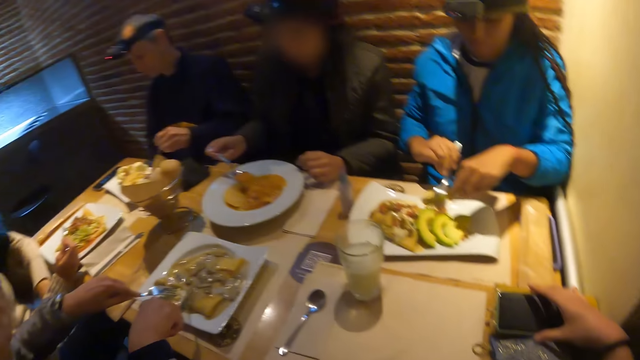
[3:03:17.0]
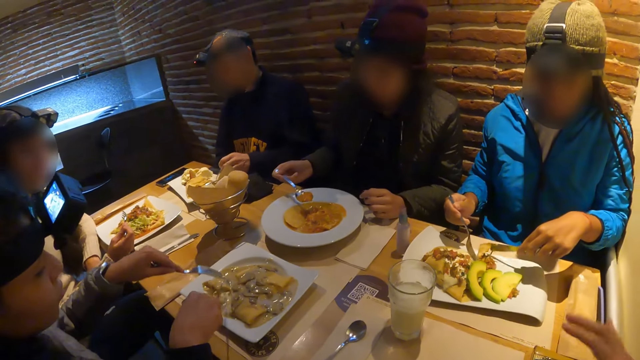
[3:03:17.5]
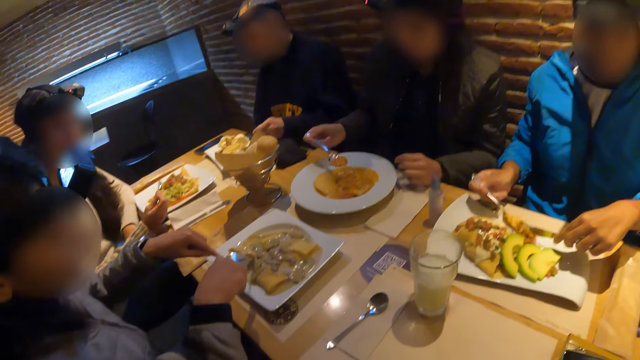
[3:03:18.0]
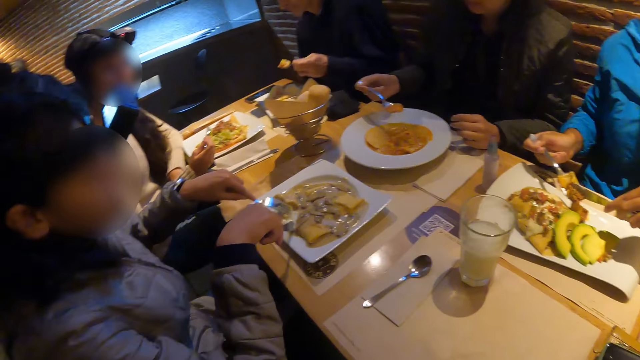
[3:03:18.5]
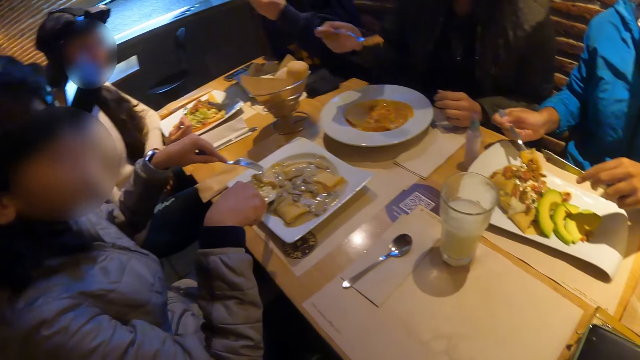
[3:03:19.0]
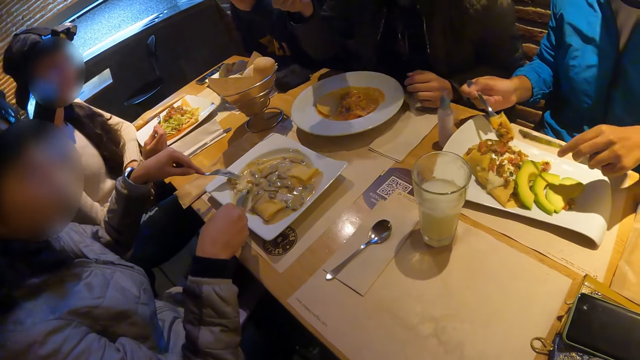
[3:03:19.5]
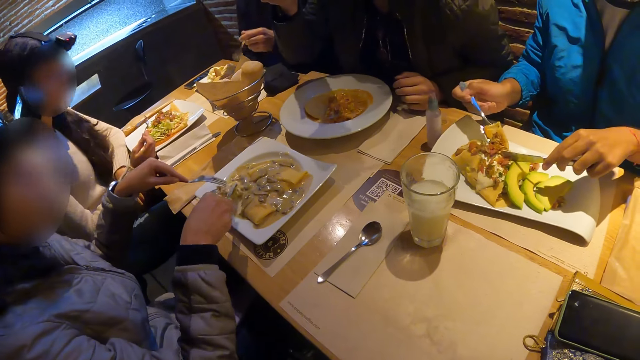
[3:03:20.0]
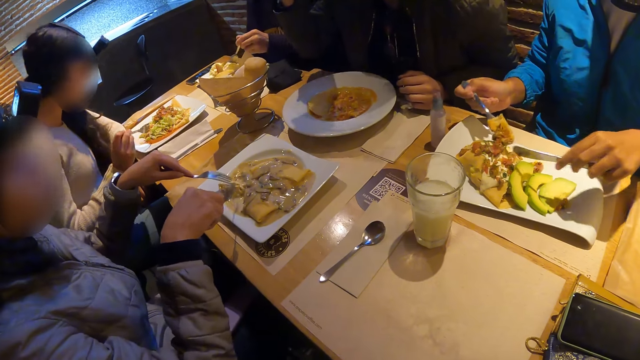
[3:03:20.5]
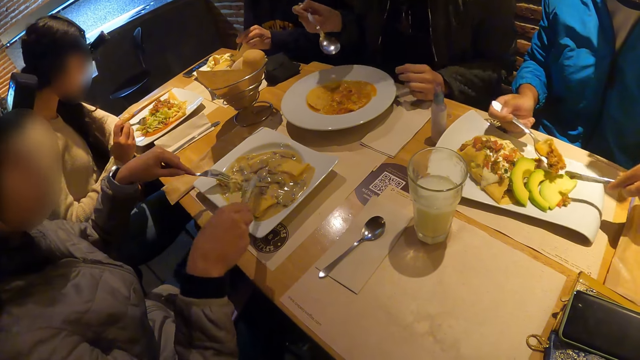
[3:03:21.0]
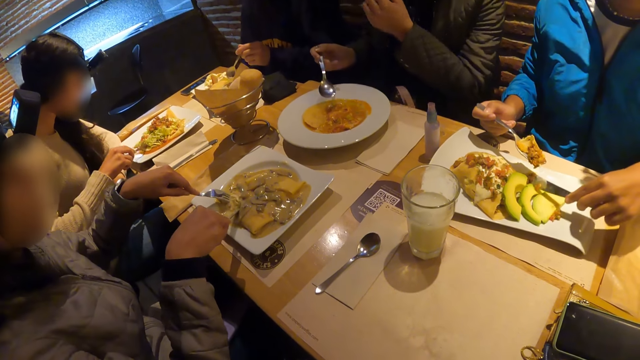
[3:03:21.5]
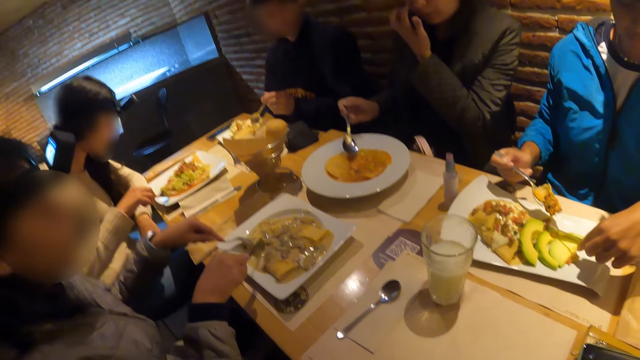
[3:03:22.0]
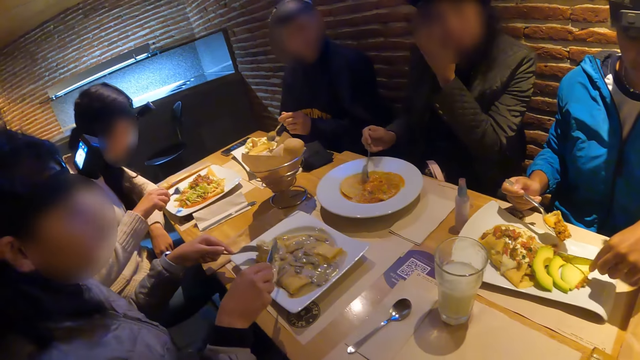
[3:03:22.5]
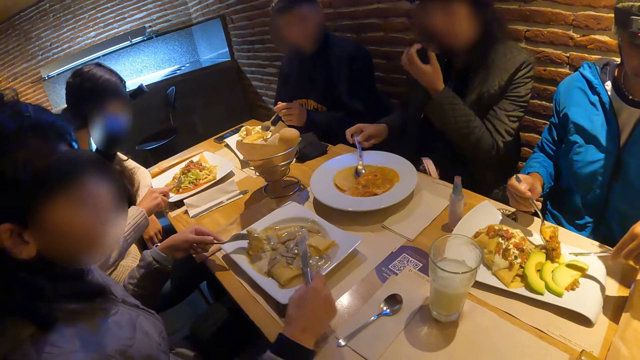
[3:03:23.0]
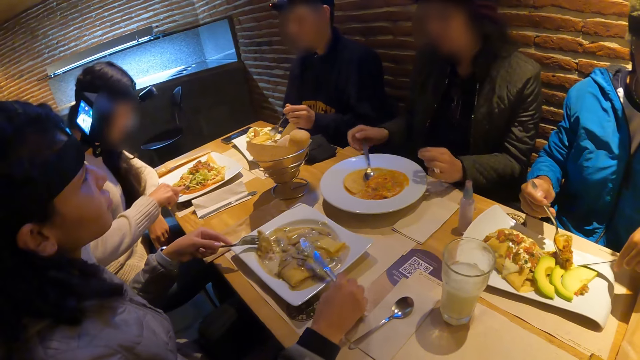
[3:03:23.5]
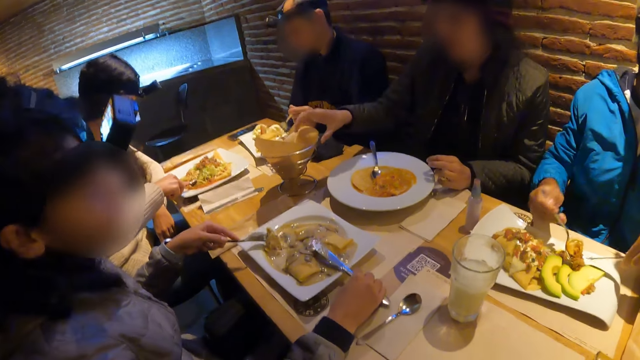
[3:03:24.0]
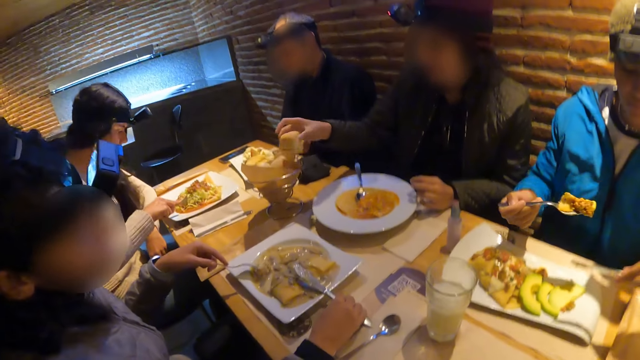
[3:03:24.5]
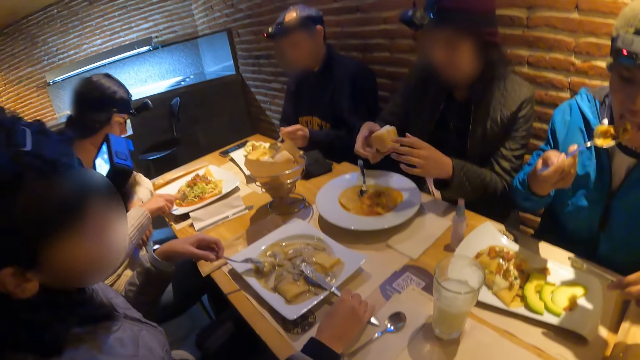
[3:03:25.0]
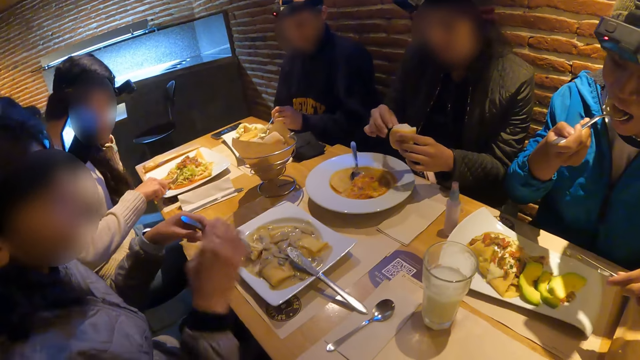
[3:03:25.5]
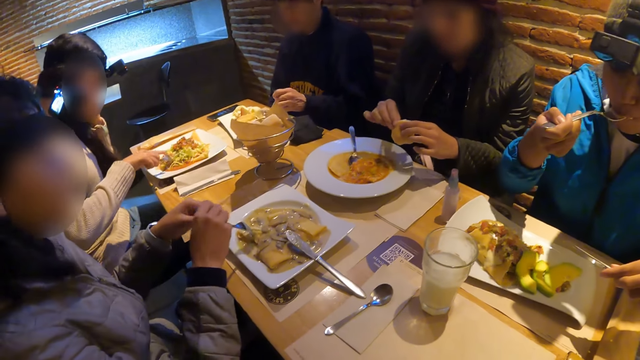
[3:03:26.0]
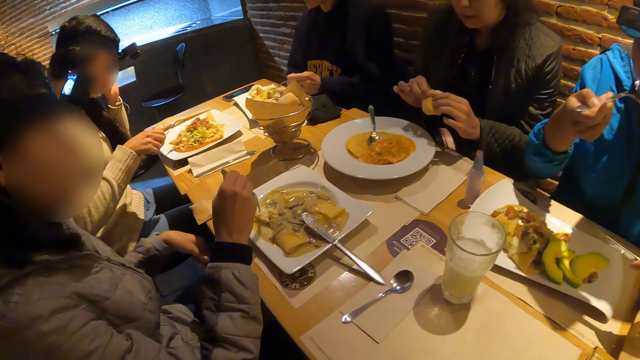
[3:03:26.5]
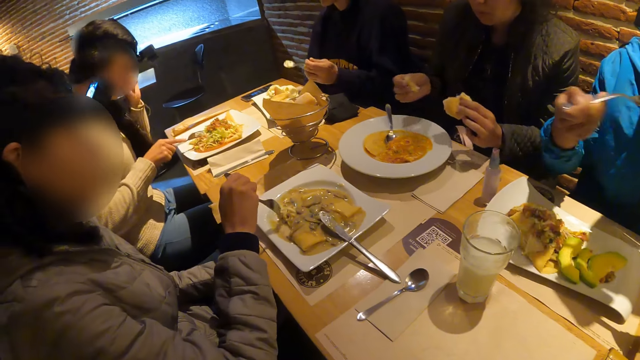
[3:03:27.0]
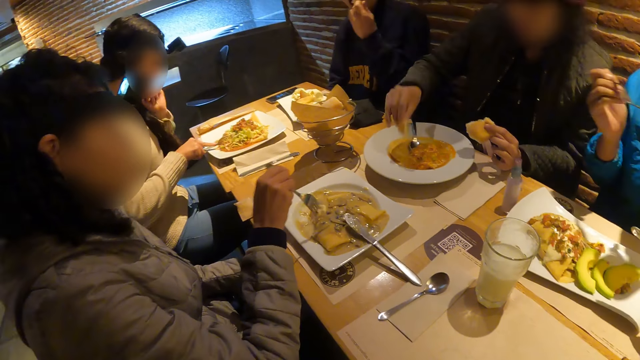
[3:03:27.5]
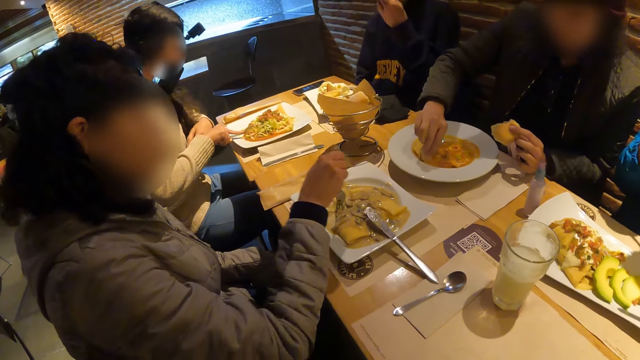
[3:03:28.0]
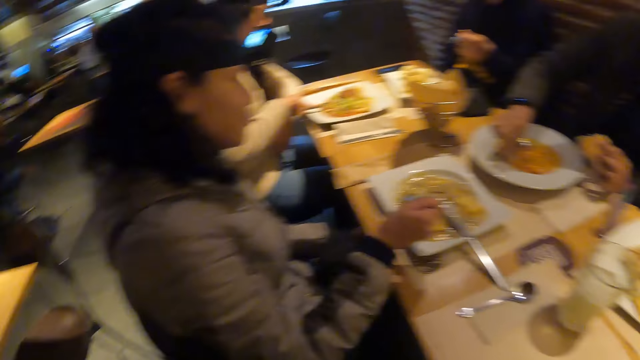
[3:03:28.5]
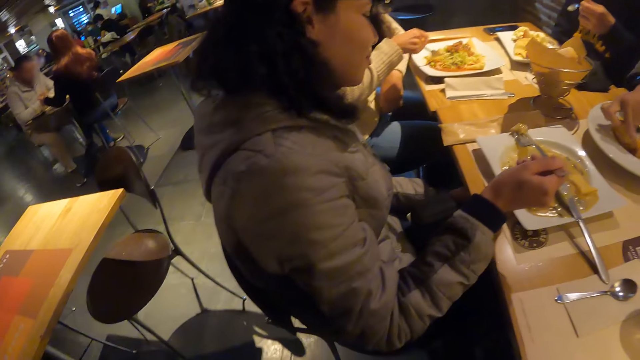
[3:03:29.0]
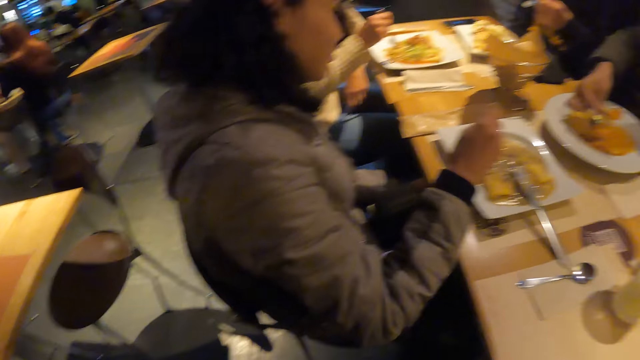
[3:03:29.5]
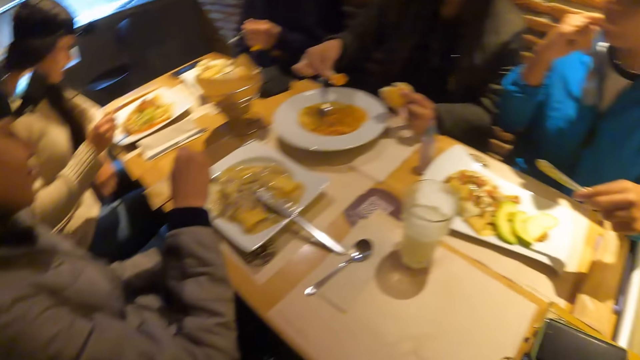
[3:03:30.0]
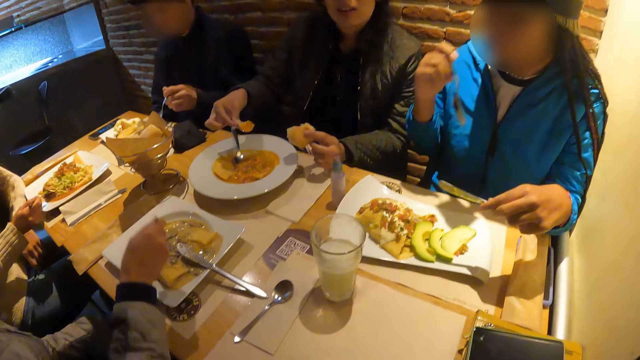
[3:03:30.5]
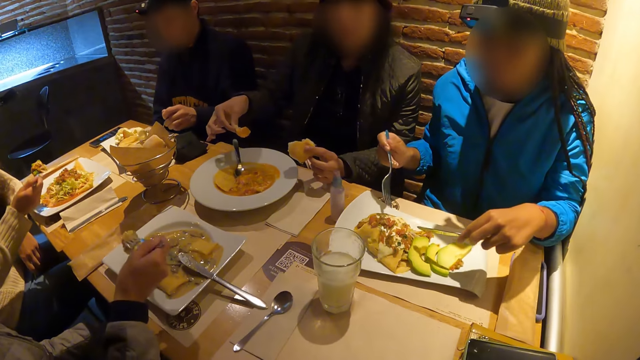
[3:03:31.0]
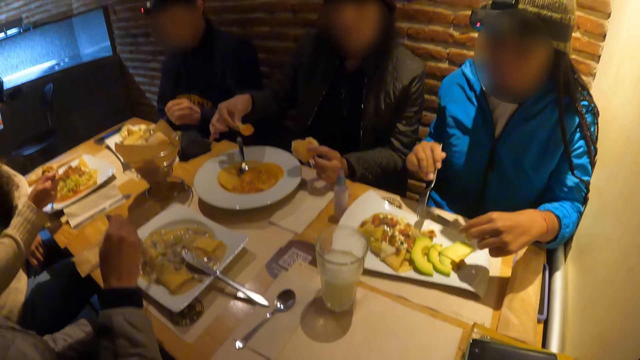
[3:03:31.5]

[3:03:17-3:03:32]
The camera wearer drops the phone on the purse on the table with her right hand. She looks at the table. A man eats the food. A woman picks up bread from the bowl on the table with her right hand. Another woman drops the knife on the plate of food with her right hand. The first woman eats from the plate of food with the bread in both hands. The second woman passes the fork from her left hand to her right hand. A third woman eats from the plate of food with the fork on her right hand. The camera wearer looks at the man.

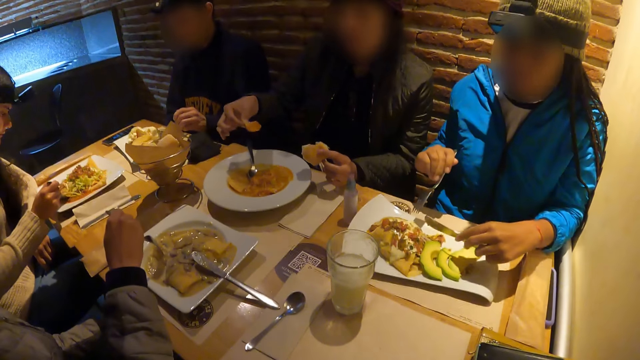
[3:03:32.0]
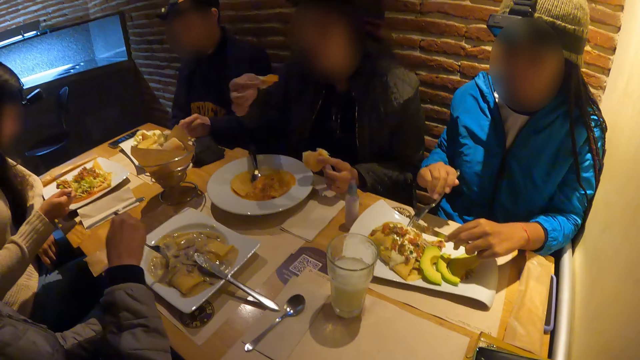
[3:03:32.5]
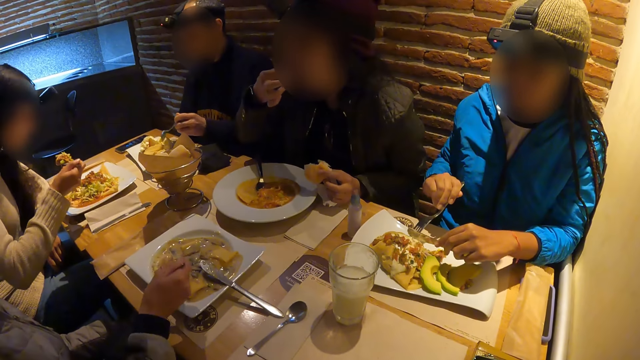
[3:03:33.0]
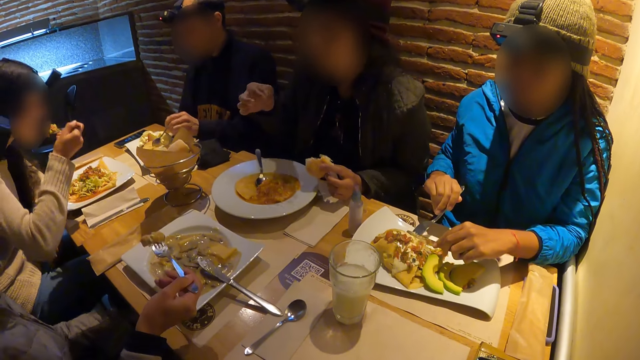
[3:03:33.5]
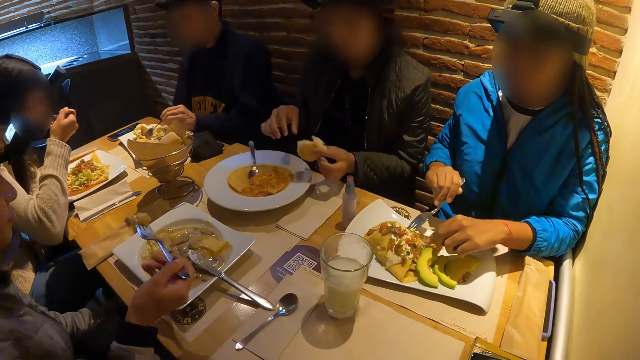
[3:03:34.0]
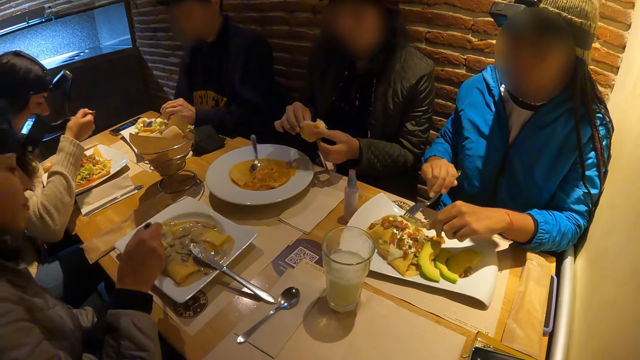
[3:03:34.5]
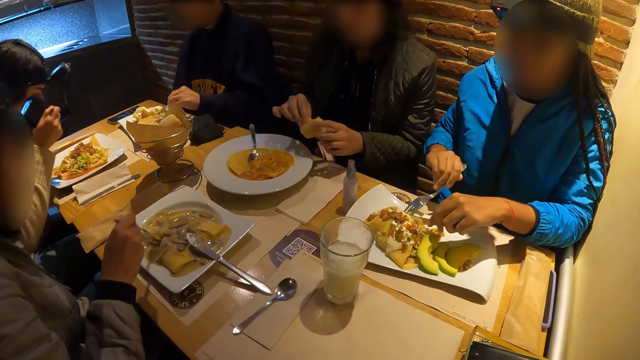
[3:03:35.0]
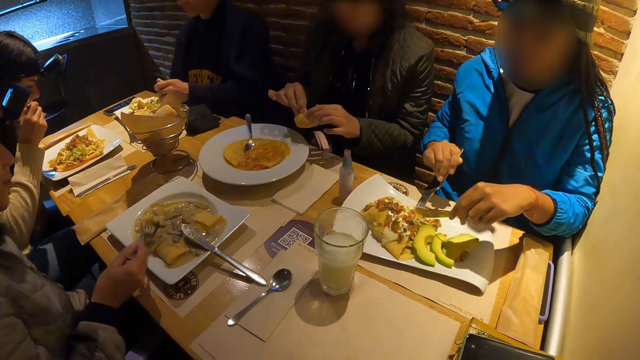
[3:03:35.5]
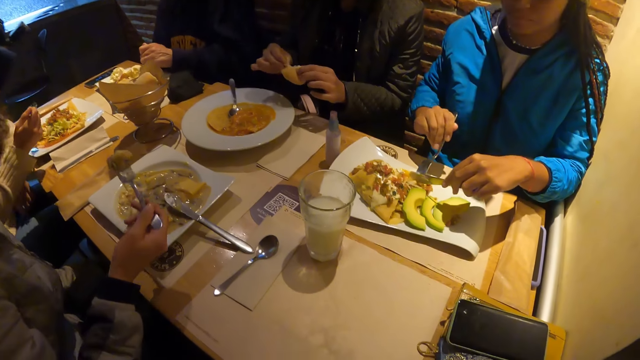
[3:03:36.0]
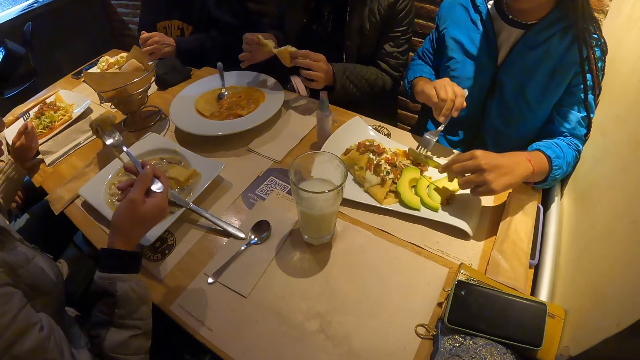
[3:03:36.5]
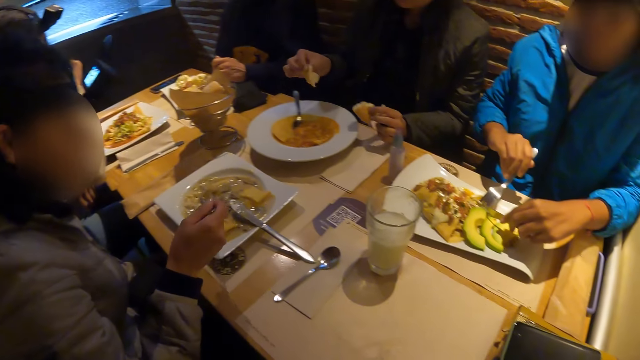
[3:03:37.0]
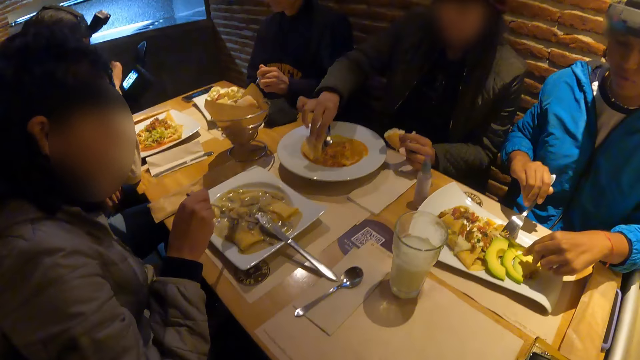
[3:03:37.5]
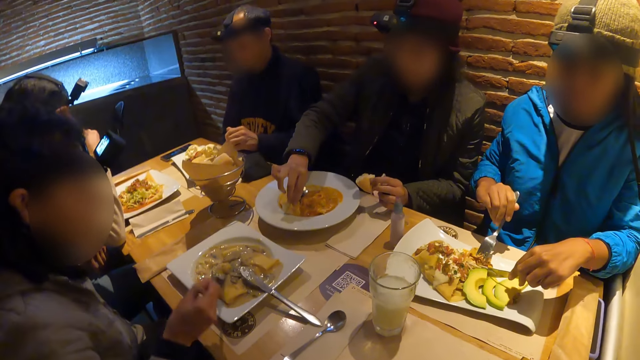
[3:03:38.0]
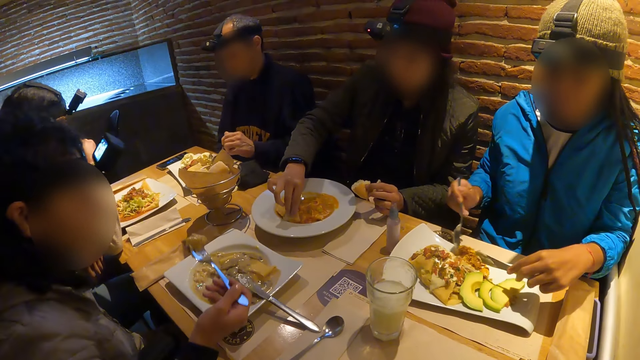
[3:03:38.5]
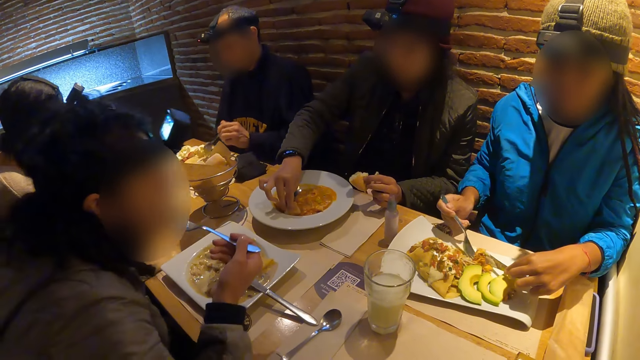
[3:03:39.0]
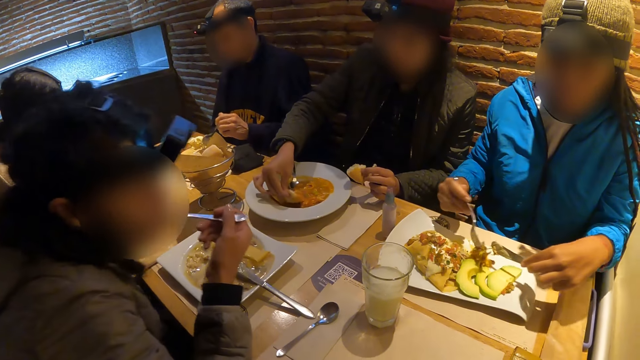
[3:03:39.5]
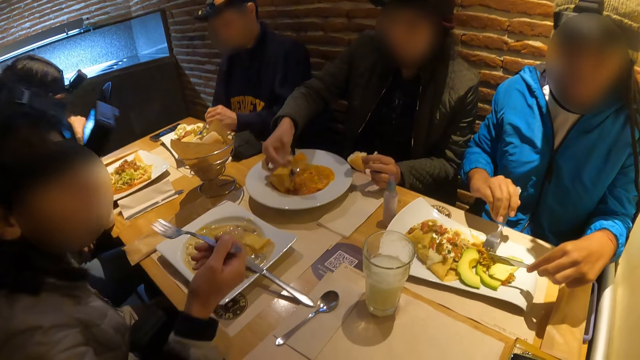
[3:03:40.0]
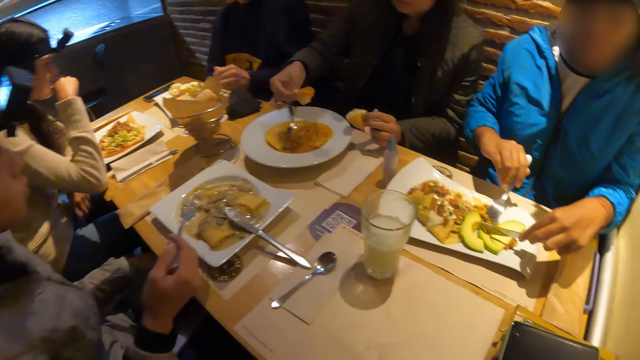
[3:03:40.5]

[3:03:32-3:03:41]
The camera wearer looks at a person.
